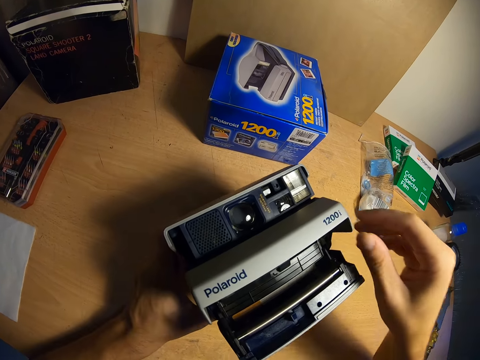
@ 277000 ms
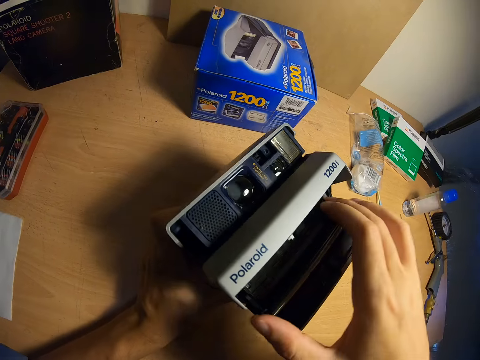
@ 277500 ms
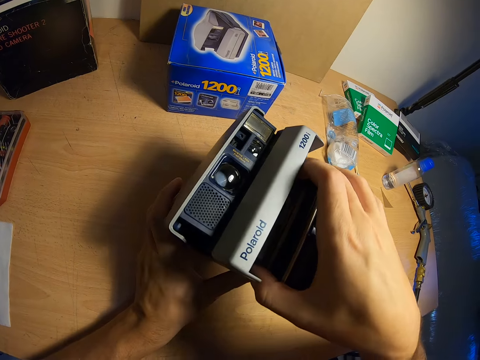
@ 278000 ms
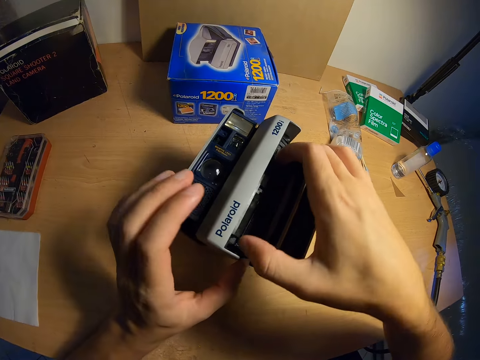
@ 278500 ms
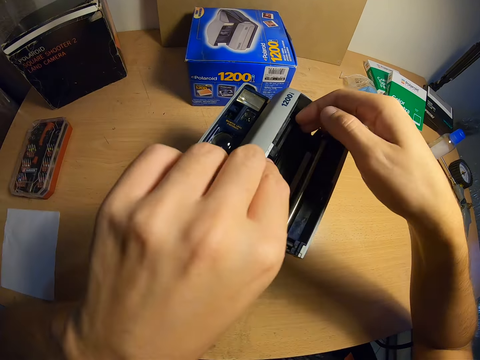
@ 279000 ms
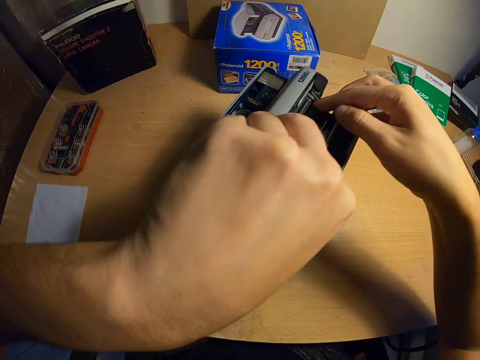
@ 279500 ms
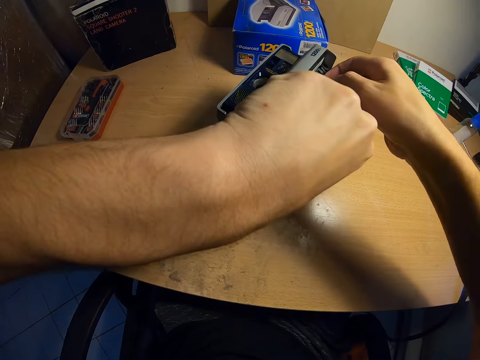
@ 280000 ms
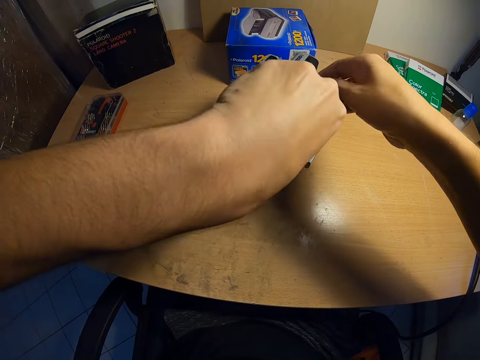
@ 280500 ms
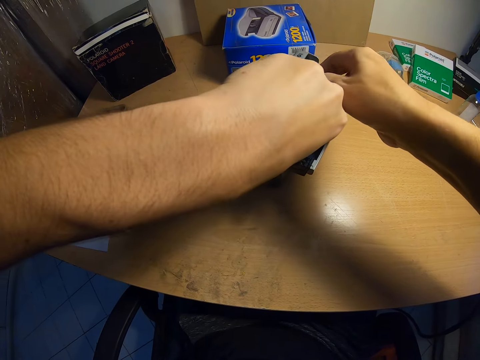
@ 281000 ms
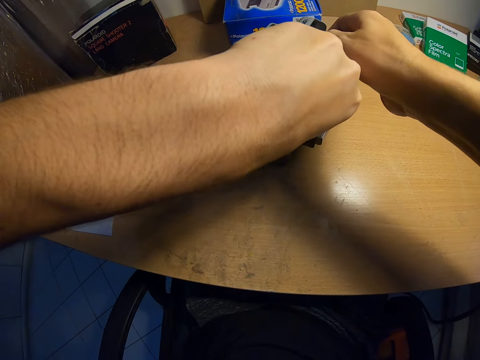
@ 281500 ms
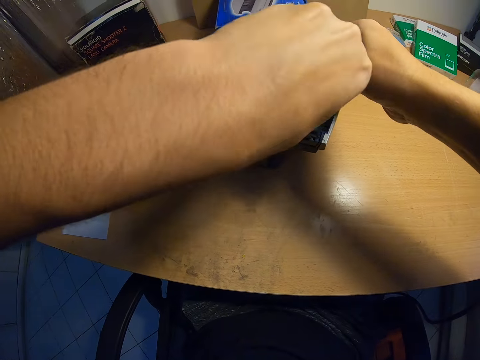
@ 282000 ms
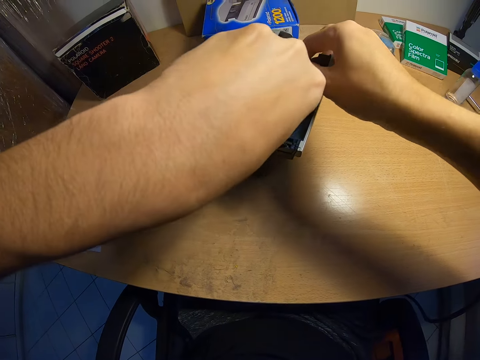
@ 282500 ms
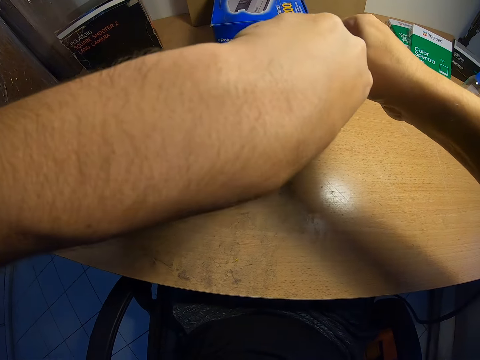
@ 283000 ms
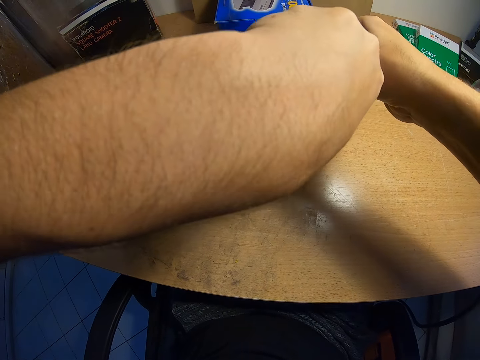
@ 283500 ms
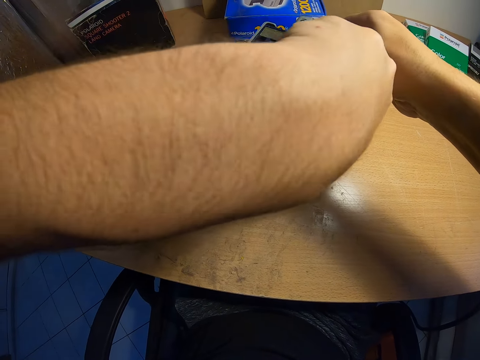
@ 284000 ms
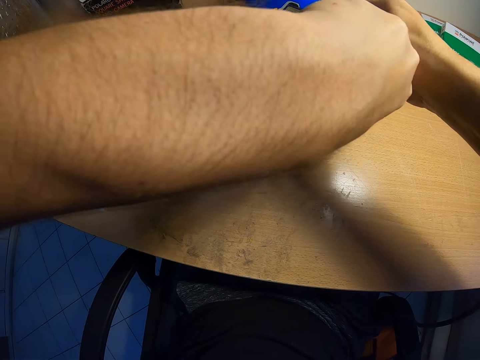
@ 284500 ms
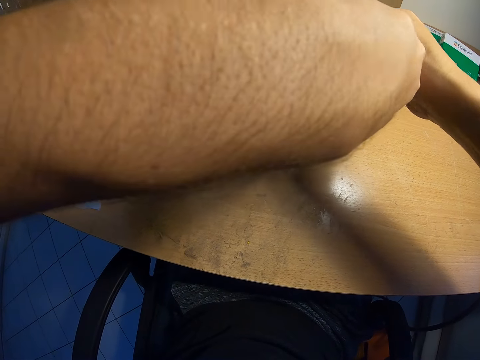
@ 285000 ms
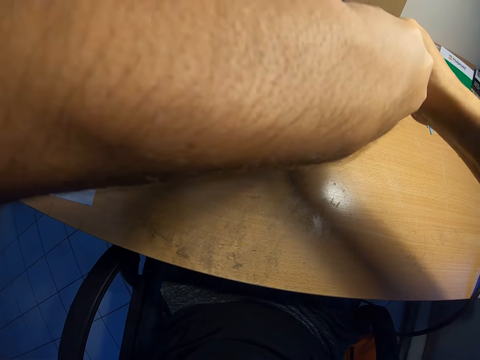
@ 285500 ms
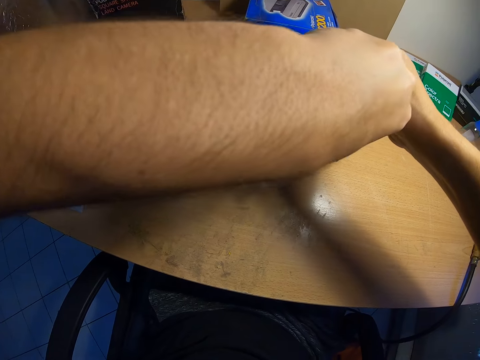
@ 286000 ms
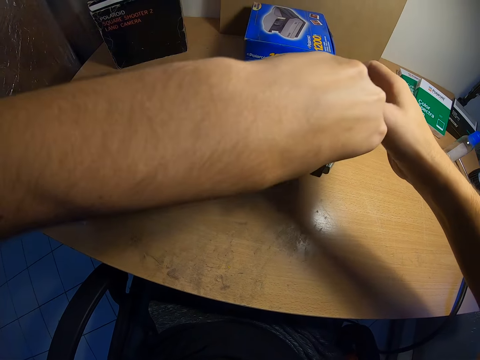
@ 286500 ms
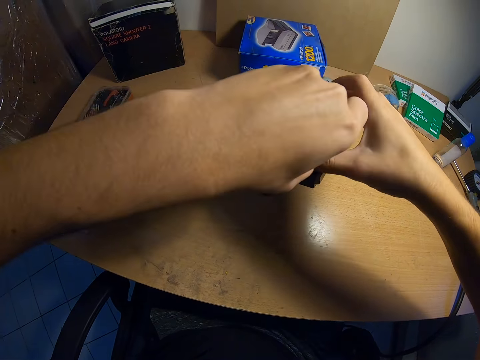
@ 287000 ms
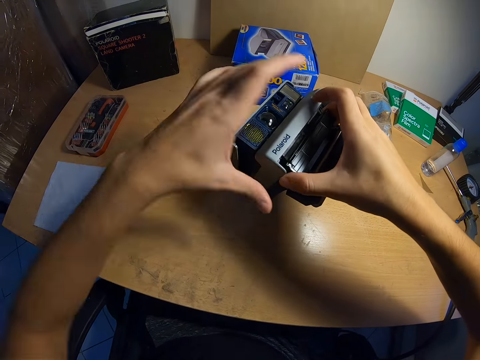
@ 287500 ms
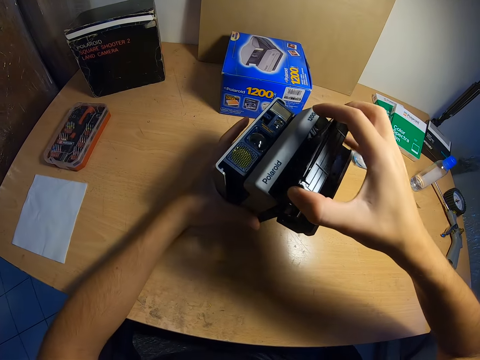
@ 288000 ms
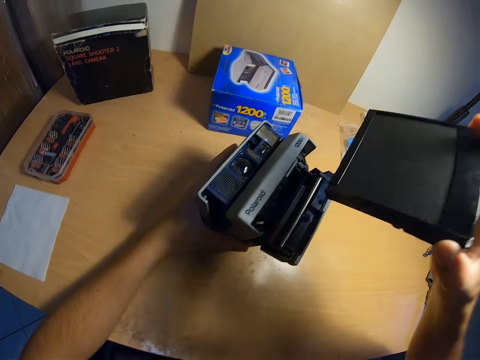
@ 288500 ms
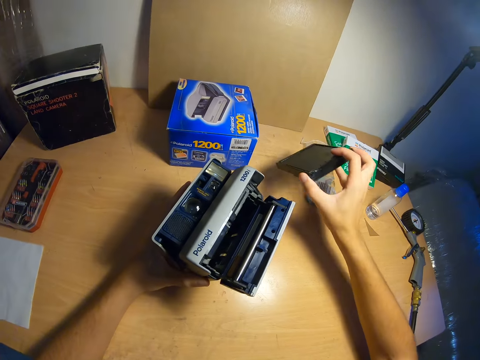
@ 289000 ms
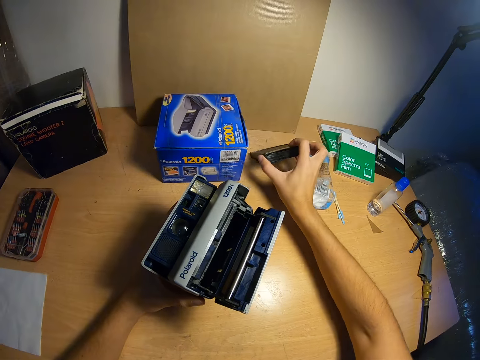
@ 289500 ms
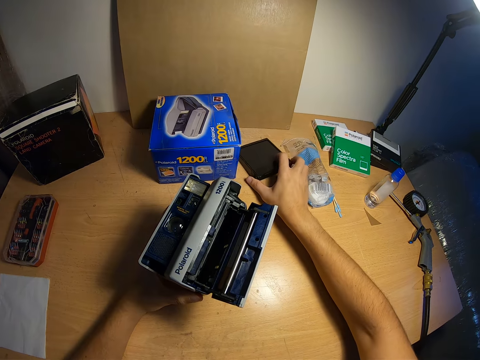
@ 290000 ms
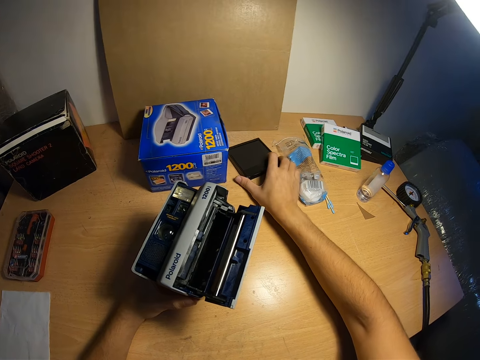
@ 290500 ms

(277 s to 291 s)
The camera wearer grasps the film in the camera. He takes out the film from the polaroid camera. He holds the polaroid camera with his left hand. He removes the reflex mirror and places the reflex mirror on the table.

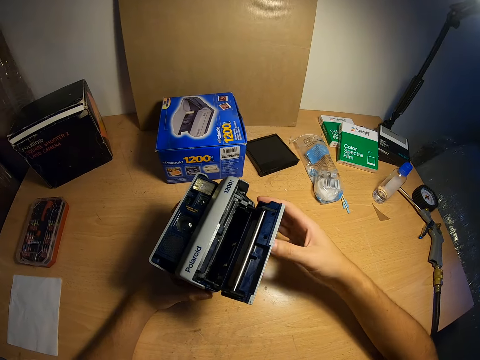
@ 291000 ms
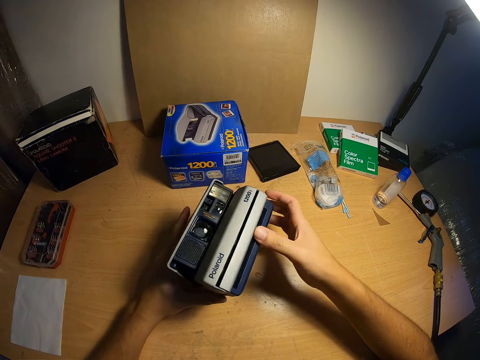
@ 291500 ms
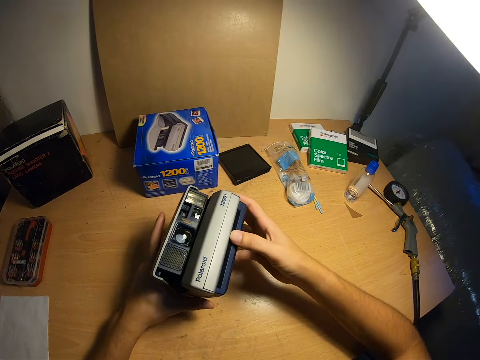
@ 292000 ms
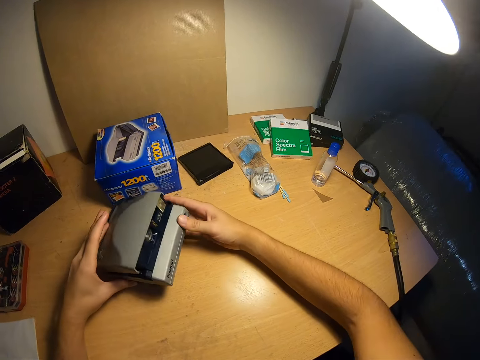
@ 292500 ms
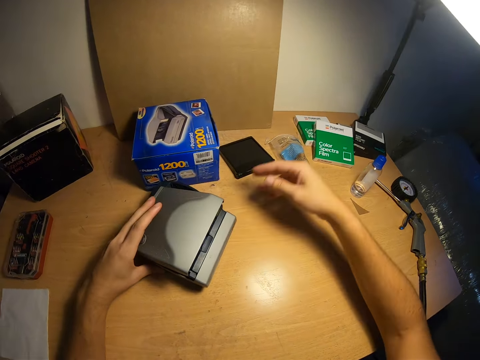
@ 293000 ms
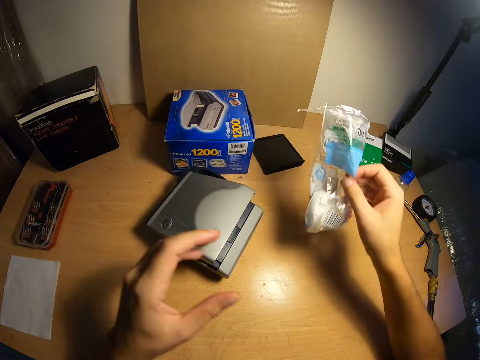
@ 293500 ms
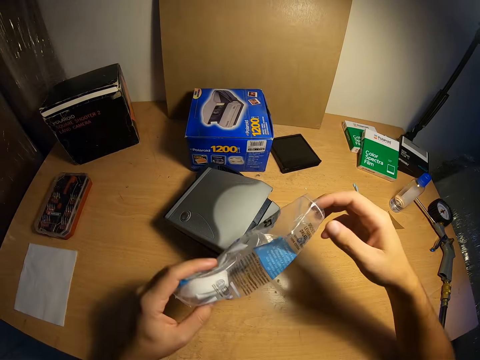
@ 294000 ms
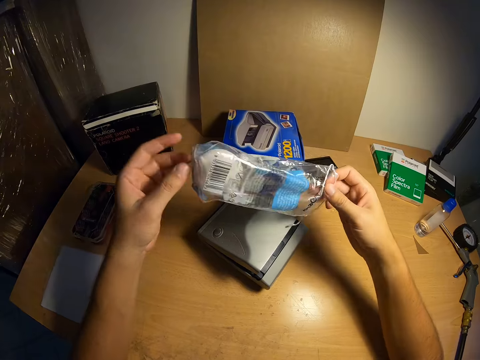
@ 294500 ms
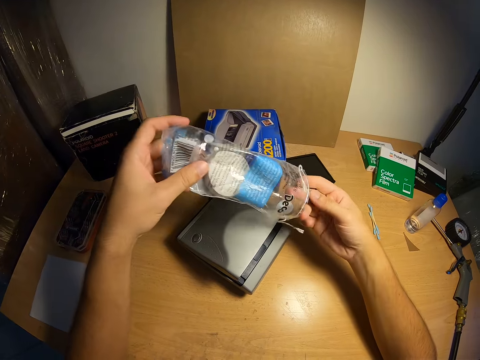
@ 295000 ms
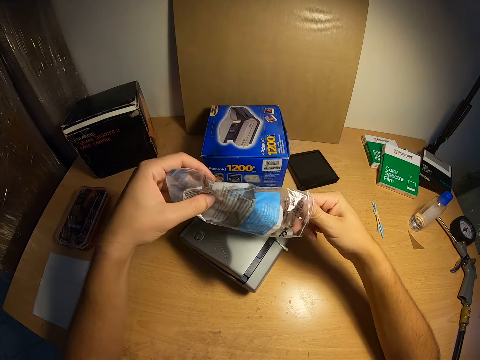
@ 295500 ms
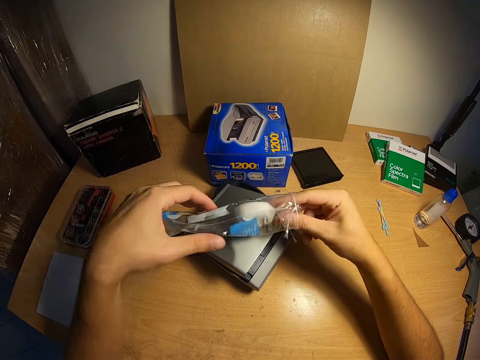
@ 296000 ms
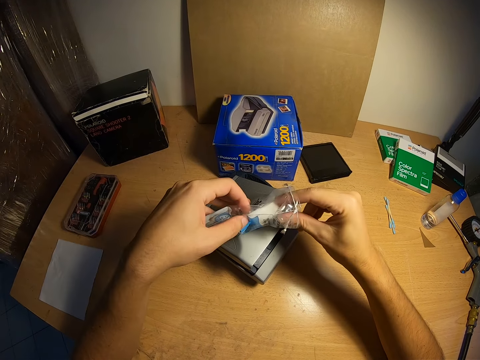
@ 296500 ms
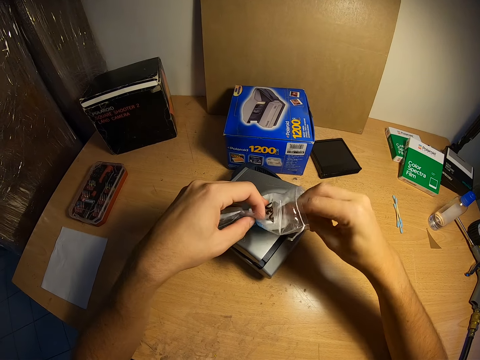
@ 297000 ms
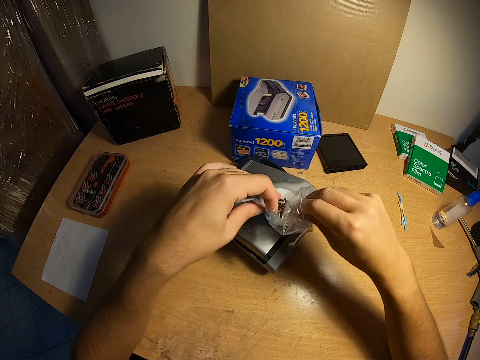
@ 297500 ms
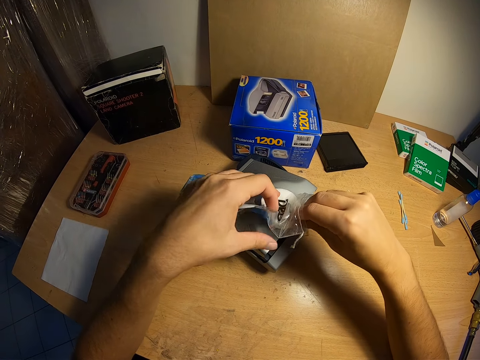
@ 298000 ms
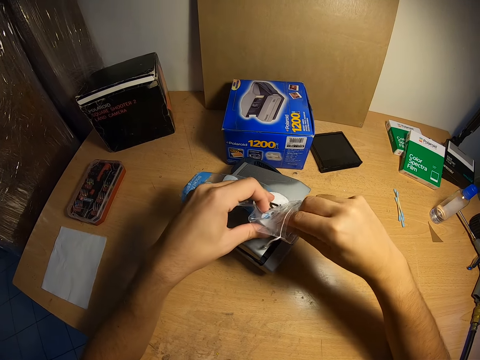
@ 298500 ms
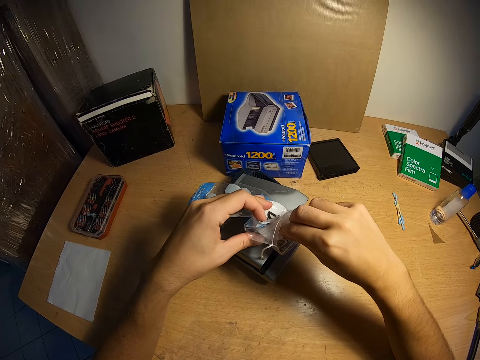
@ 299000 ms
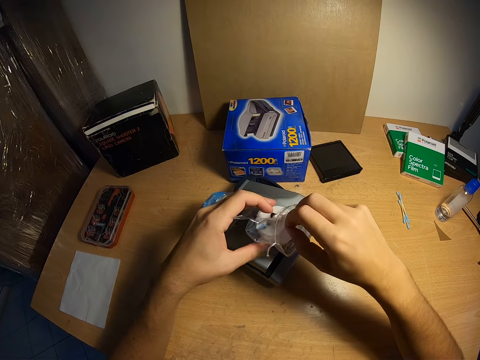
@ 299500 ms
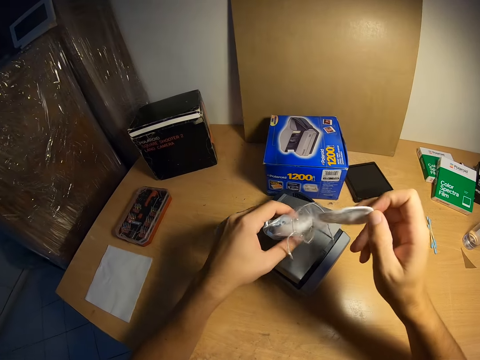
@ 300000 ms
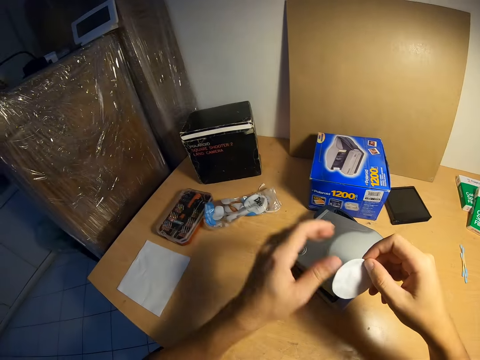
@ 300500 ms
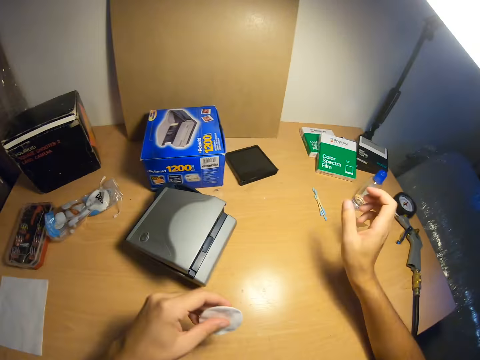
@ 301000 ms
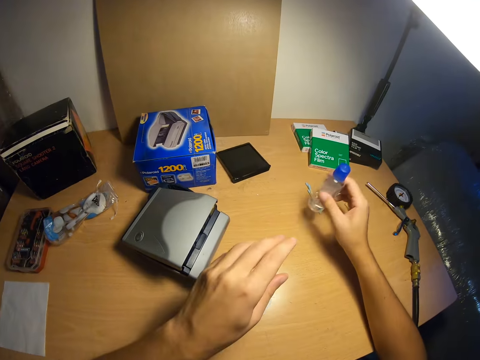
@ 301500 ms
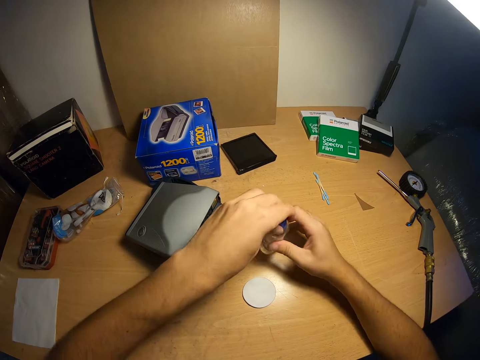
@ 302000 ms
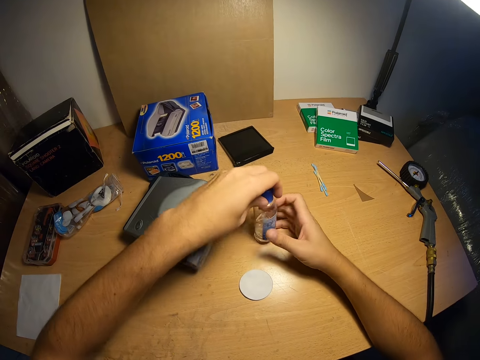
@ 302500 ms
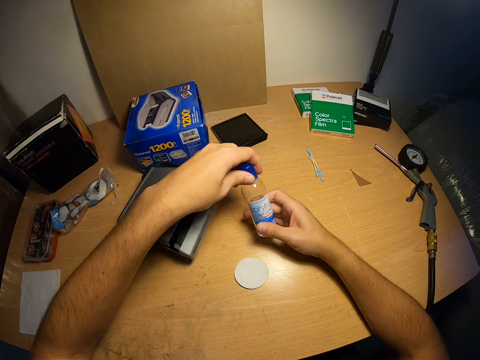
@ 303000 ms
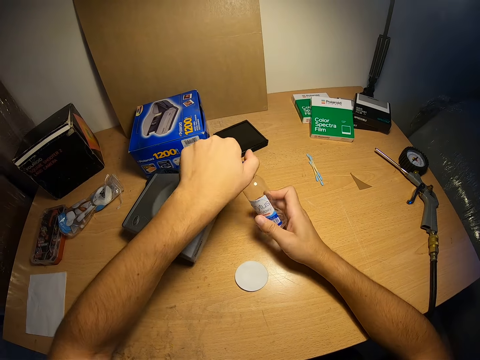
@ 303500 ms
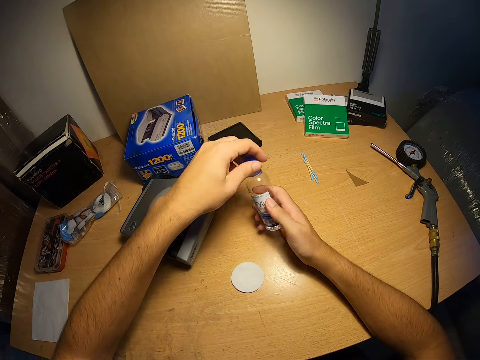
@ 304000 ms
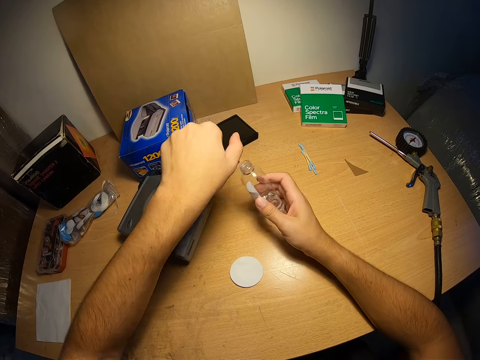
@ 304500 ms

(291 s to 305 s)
The camera wearer closes the polaroid camera. He drops the polaroid camera on the table. He picks up the nylon from the table with his right hand. He passes the nylon to his left hand. He raises the bottom of the nylon. He takes out a wipe from the nylon. He drops the nylon on the table. He passes the wipe to his left hand. He drops the wipe on the table with his left hand. He picks up a cleanser container from the table. He unscrews the cover of the cleanser container.
